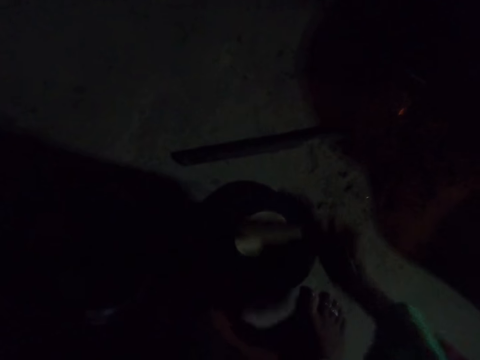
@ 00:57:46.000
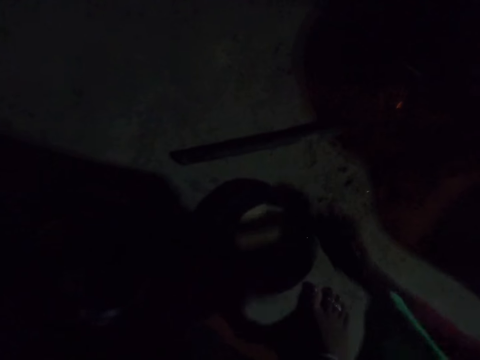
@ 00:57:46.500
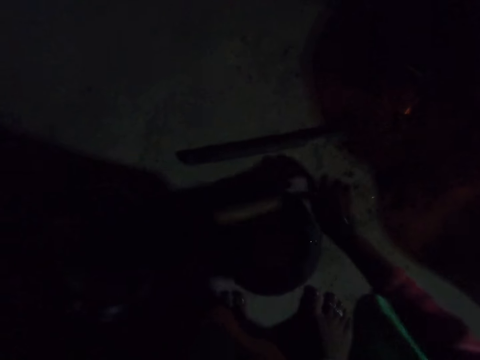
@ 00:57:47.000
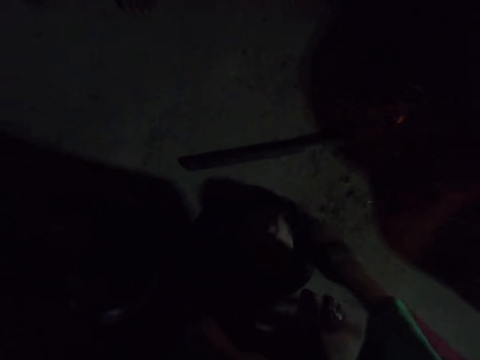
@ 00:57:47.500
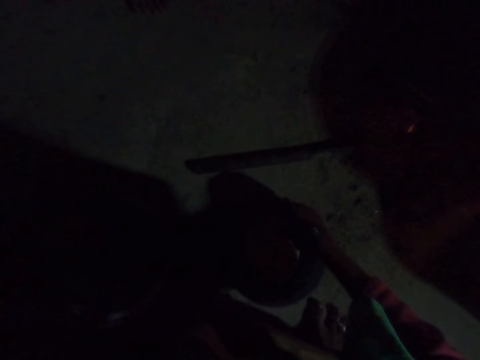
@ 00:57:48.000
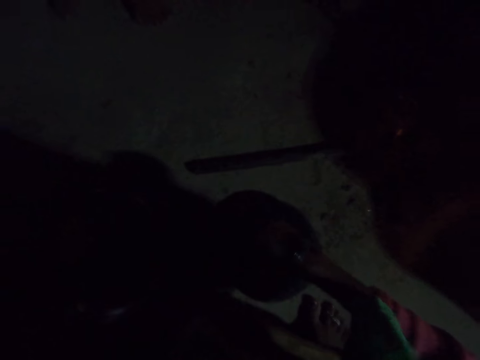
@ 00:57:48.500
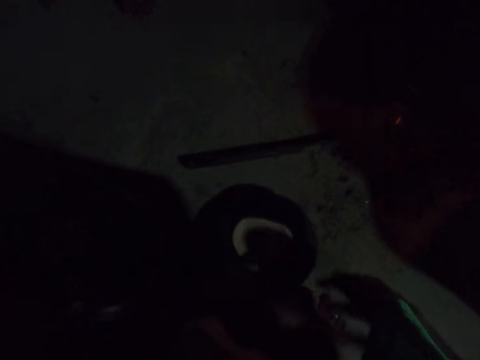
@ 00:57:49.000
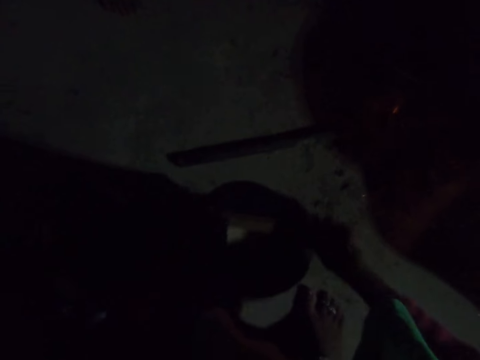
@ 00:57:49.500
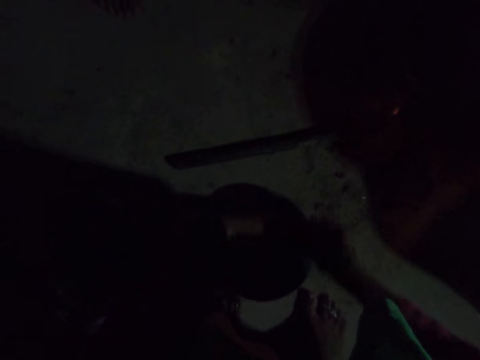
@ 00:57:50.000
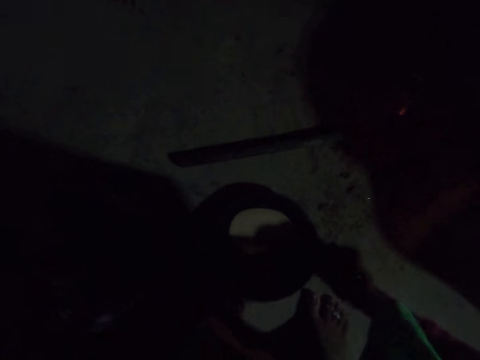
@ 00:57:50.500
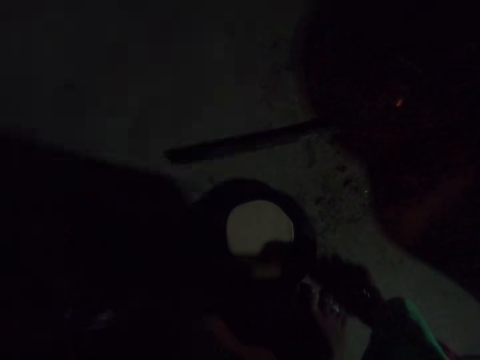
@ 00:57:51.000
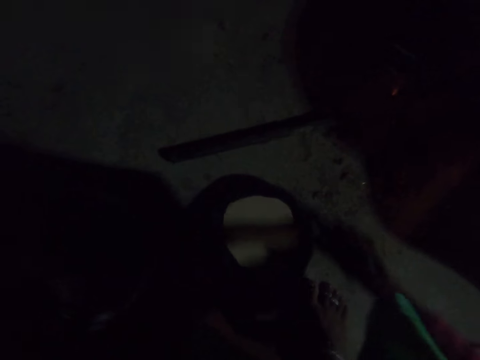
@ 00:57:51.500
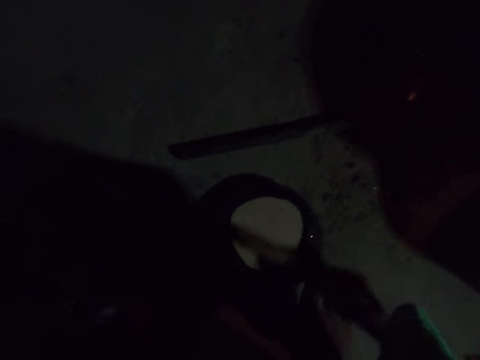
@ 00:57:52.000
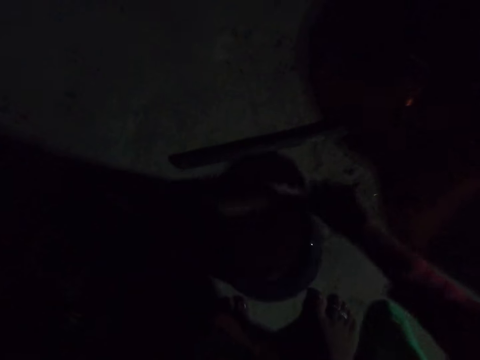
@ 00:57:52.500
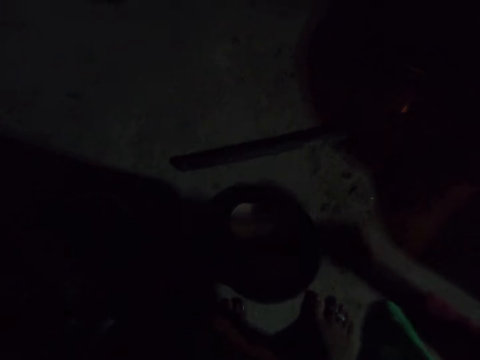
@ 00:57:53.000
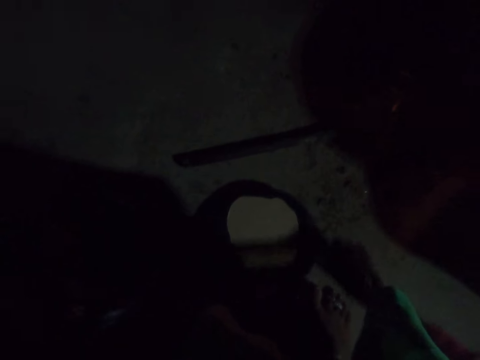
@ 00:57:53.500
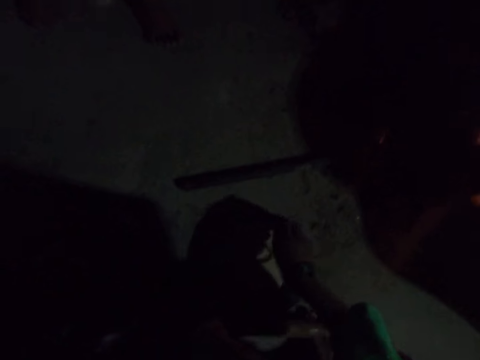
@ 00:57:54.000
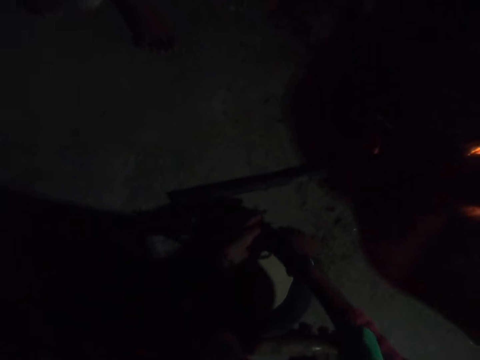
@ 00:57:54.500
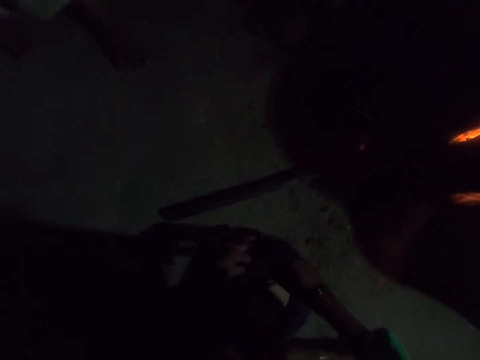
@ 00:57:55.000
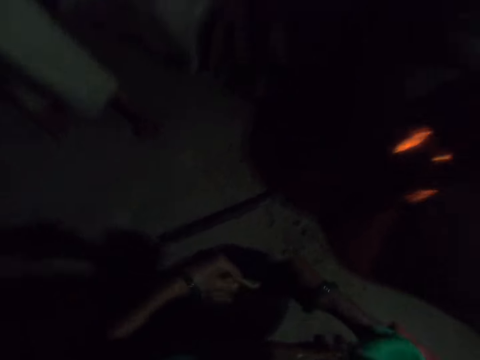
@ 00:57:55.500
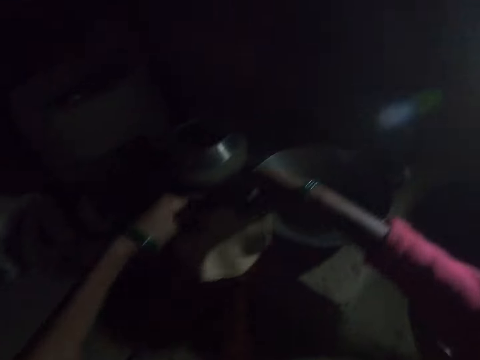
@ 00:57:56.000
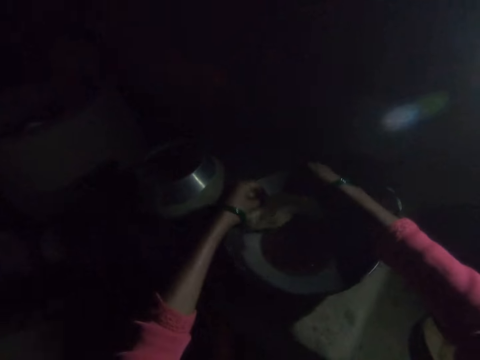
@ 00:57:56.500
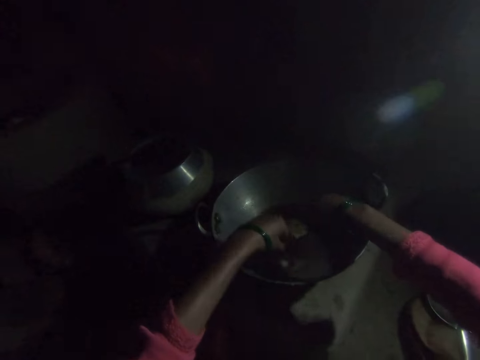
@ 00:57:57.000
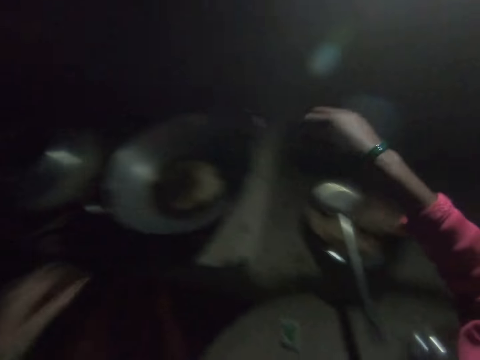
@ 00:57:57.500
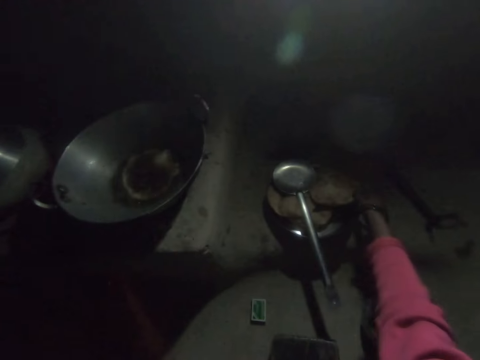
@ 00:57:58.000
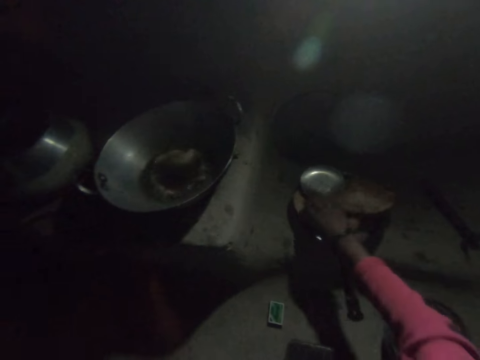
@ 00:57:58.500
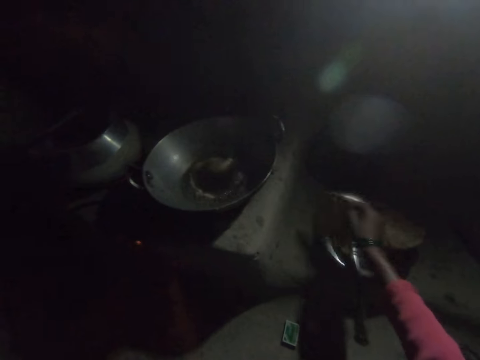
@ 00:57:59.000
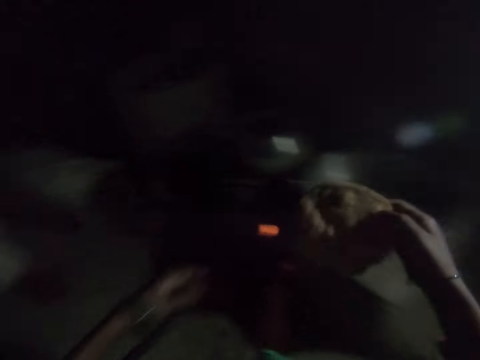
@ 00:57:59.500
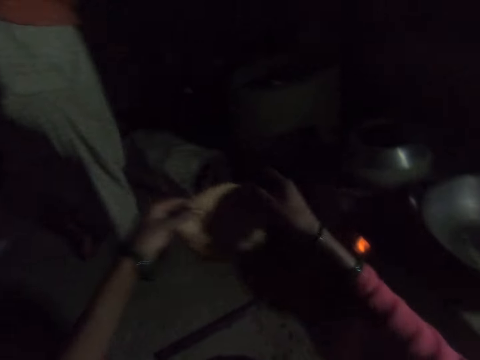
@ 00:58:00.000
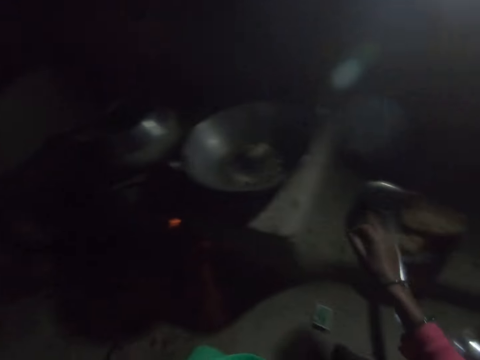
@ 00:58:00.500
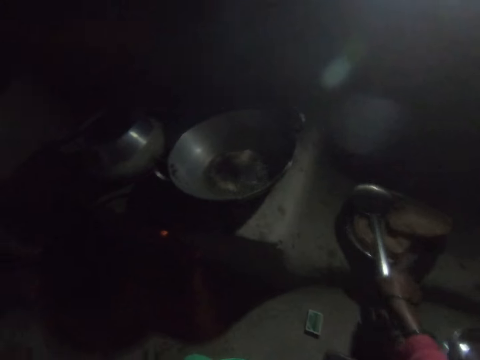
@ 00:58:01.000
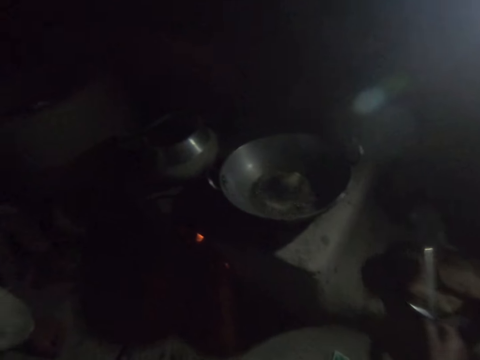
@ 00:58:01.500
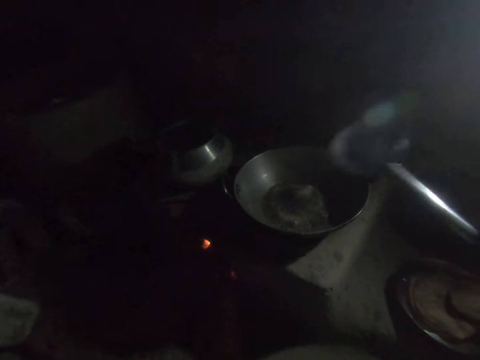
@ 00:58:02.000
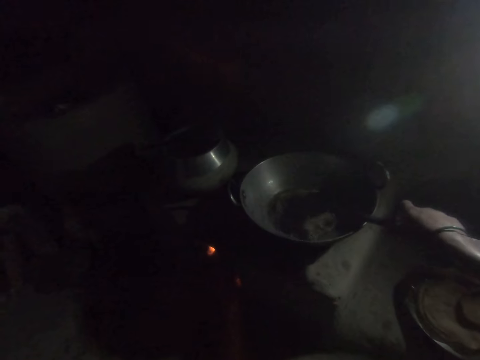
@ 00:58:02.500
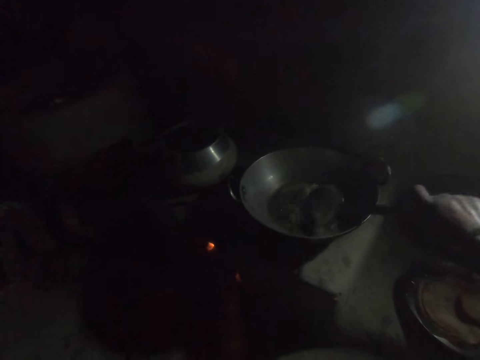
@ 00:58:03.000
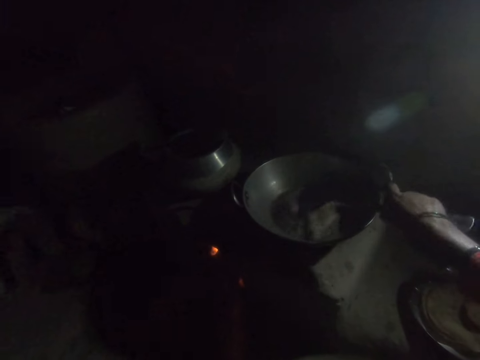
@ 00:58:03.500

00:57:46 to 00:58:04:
The camera wearer rolls the dough. She holds the dough, turns the dough, drops the dough, and rolls the dough. She holds the dough and picks up the dough. She lifts the dough. She dips the dough in the cooking oil in the cooking basin. She touches the African donut. She lifts the African donut. She takes the African donut on her left hand. She stretches her hand. She picks up a spoon. She holds the draining spoon. She lifts the draining spoon. She presses the African donut with the draining spoon.

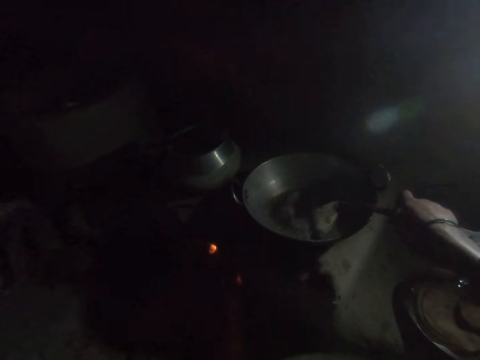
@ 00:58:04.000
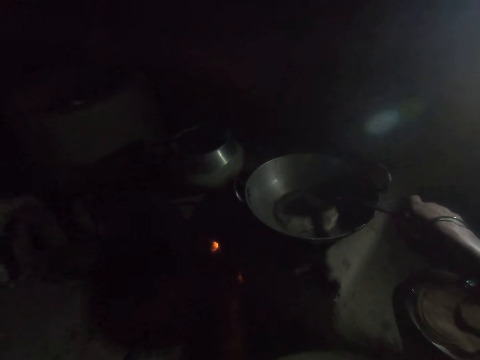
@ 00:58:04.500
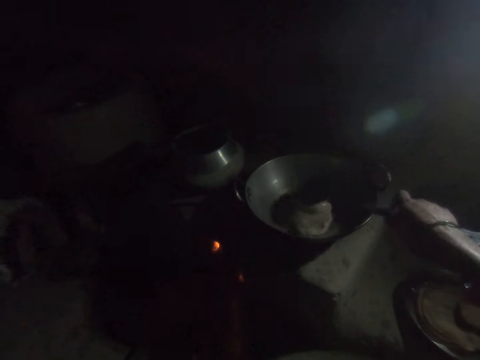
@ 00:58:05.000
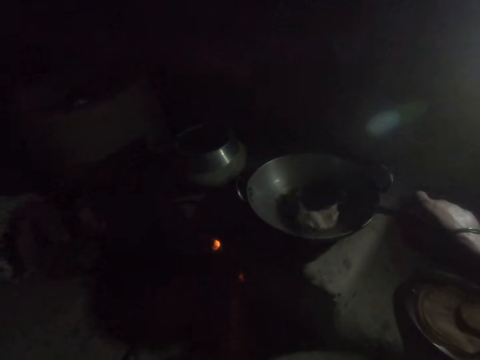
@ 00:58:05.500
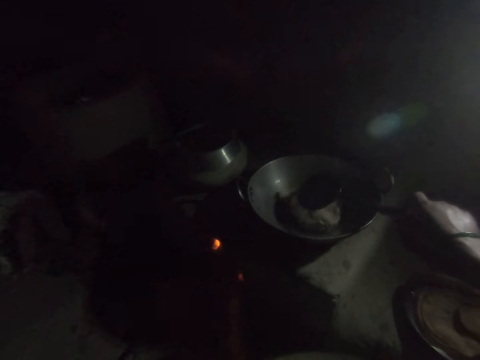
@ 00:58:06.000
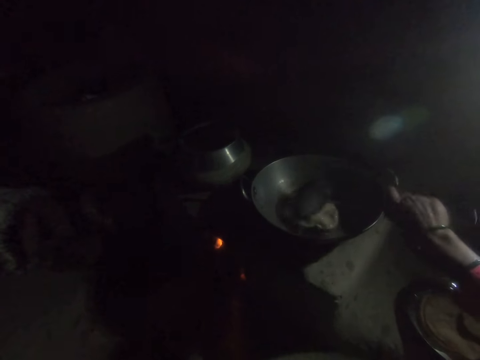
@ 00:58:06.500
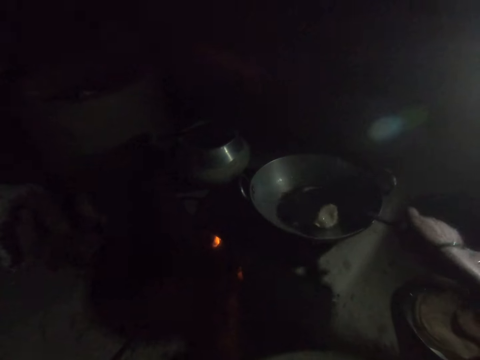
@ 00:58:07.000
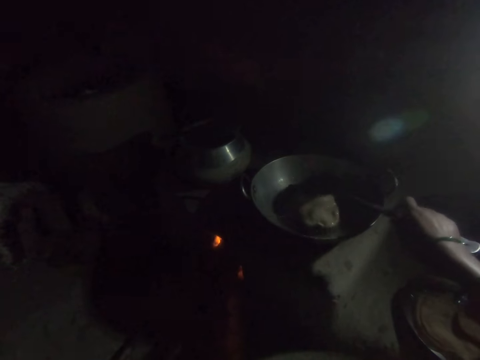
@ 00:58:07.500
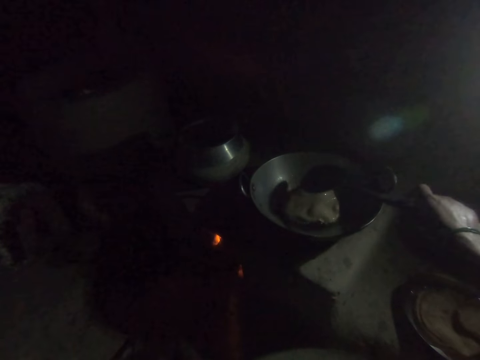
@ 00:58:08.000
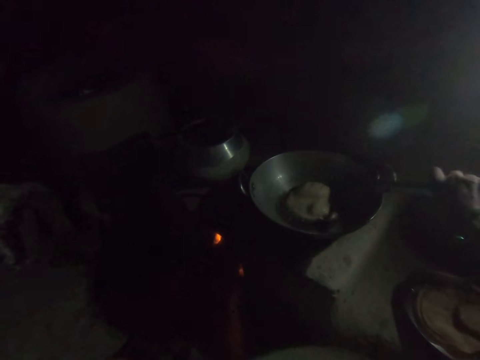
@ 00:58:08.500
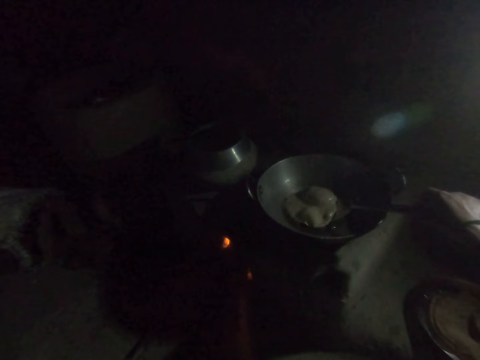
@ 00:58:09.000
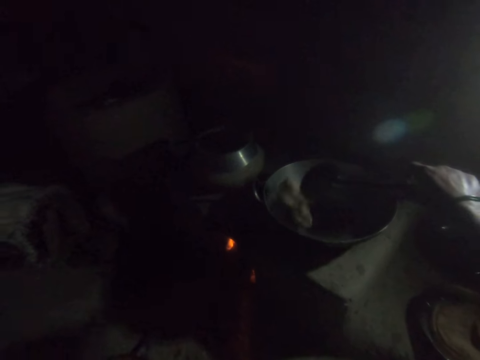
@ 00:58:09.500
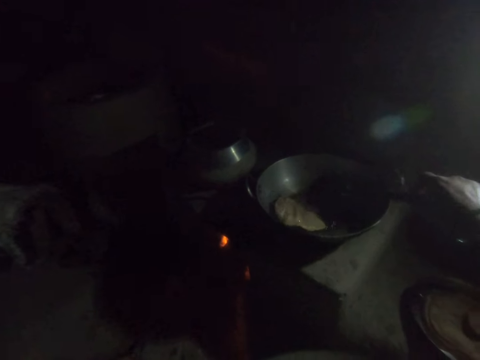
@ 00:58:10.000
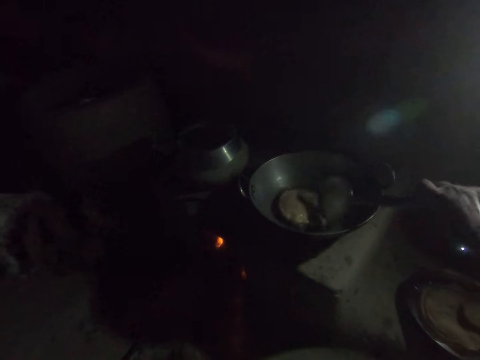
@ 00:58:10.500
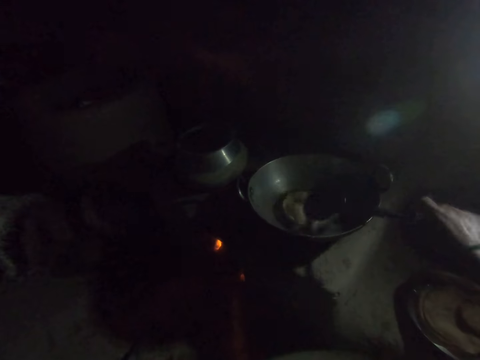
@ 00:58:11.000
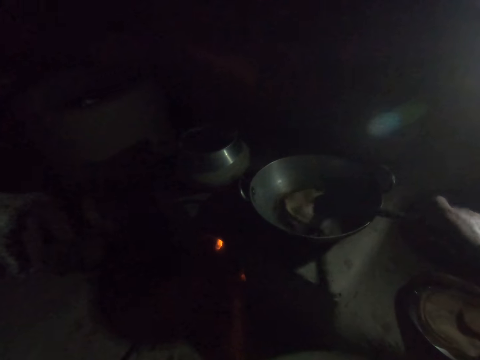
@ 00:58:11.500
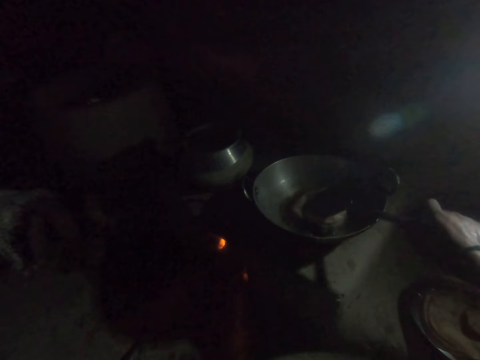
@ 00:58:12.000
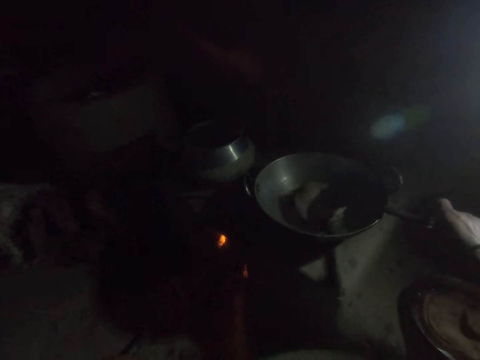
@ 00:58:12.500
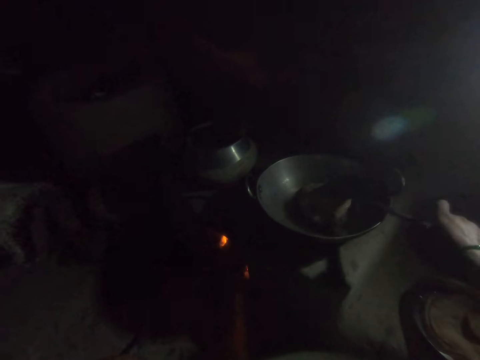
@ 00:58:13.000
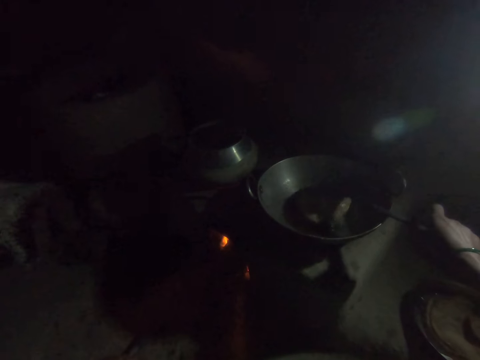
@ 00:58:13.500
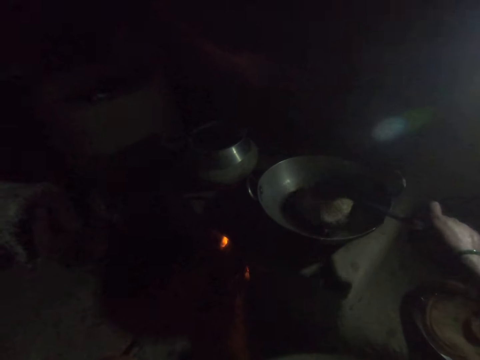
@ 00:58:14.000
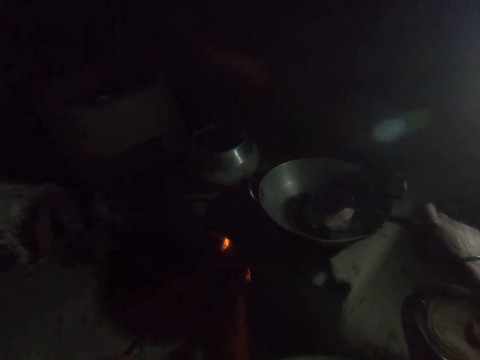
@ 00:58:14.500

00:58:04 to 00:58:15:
The camera wearer touches the mandazi or African donut with a spoon. They dip the draining spoon in the cooking oil. They lift the African donut. They turn the African donut with the spoon. They touch the African donut with the spoon. They squeeze the African donut.
